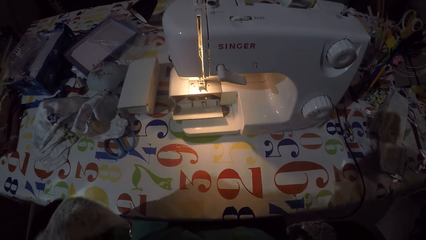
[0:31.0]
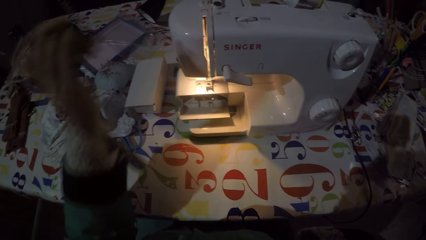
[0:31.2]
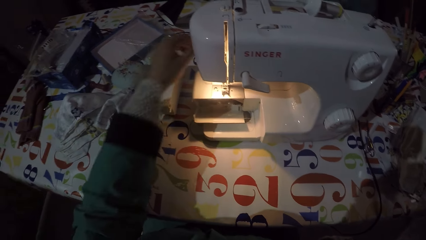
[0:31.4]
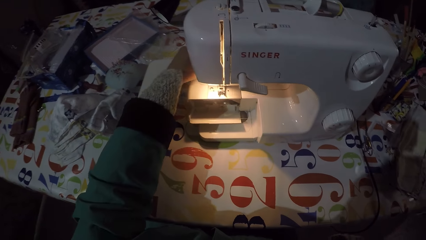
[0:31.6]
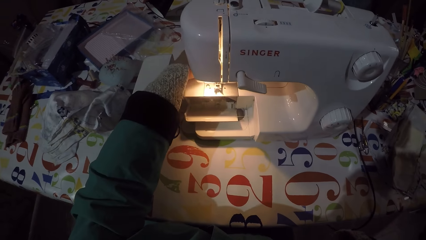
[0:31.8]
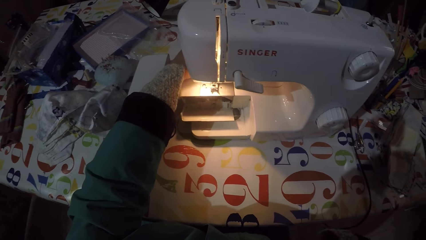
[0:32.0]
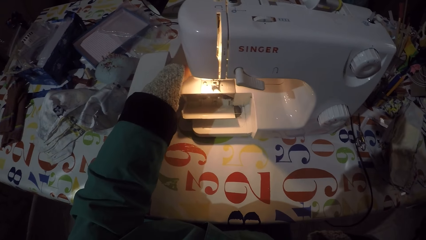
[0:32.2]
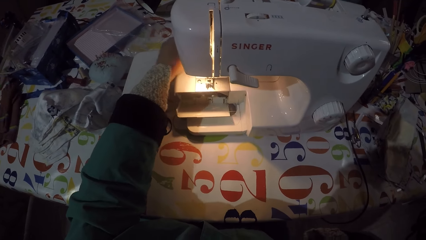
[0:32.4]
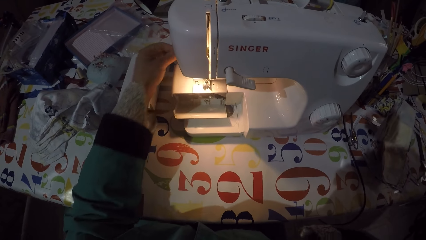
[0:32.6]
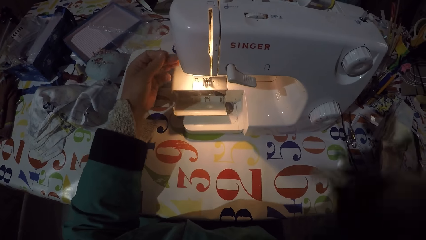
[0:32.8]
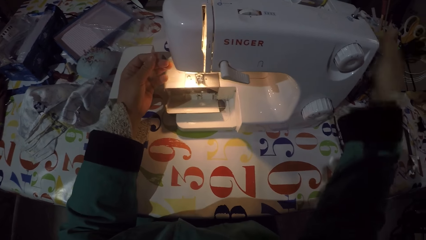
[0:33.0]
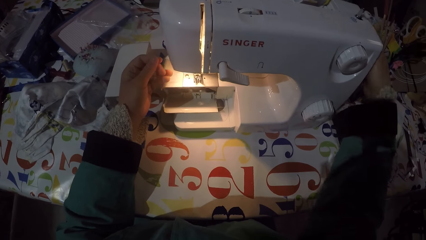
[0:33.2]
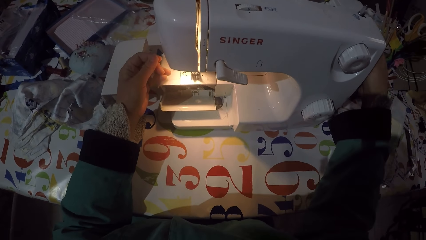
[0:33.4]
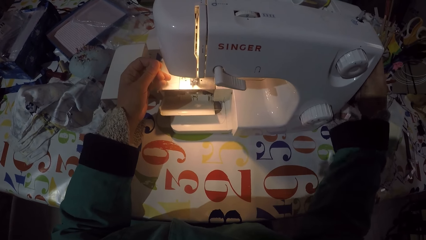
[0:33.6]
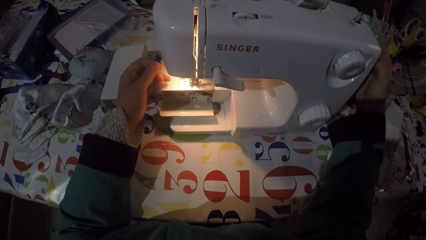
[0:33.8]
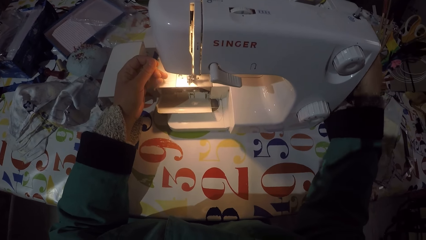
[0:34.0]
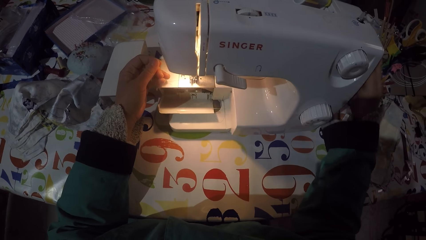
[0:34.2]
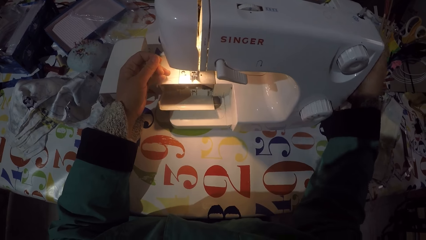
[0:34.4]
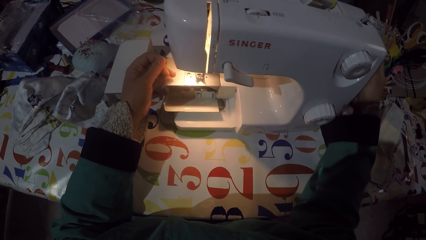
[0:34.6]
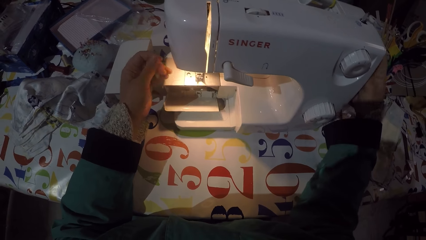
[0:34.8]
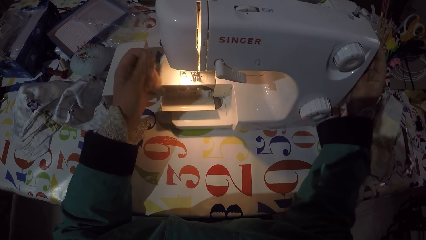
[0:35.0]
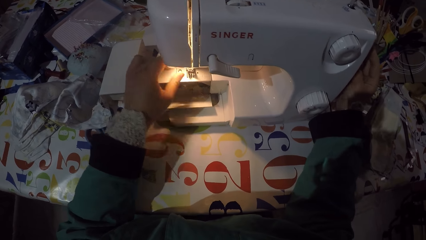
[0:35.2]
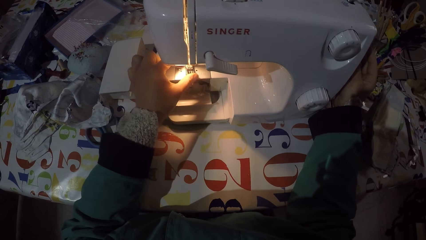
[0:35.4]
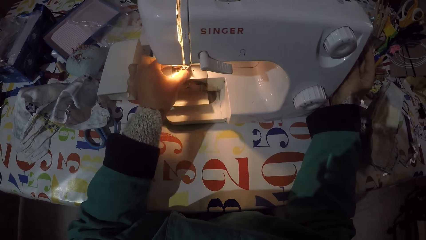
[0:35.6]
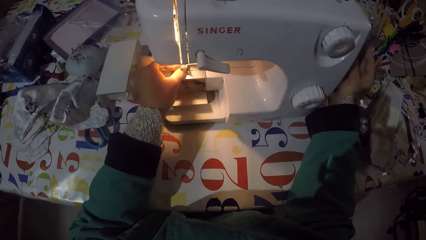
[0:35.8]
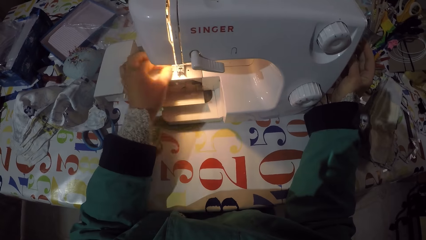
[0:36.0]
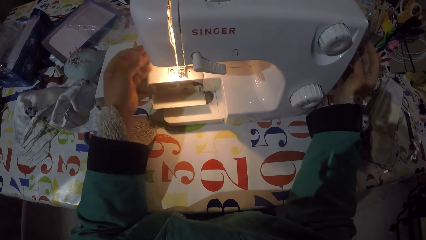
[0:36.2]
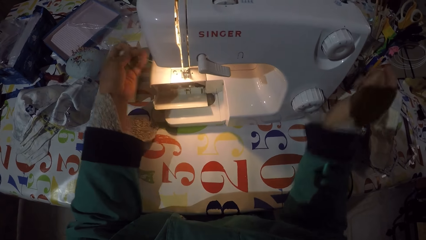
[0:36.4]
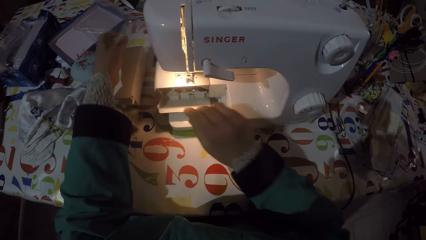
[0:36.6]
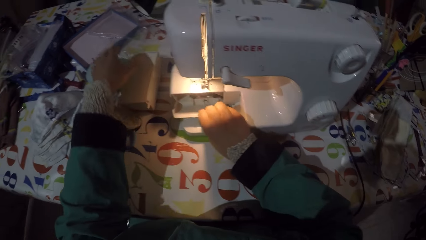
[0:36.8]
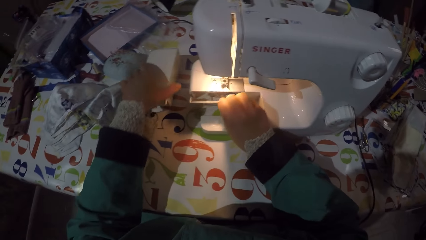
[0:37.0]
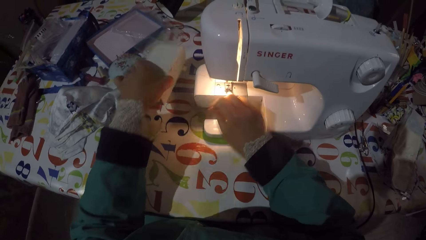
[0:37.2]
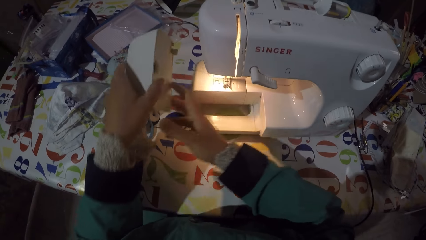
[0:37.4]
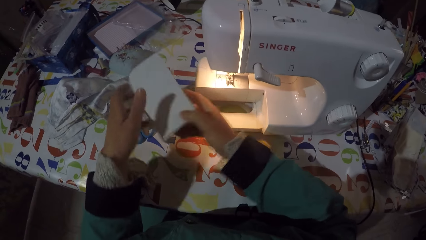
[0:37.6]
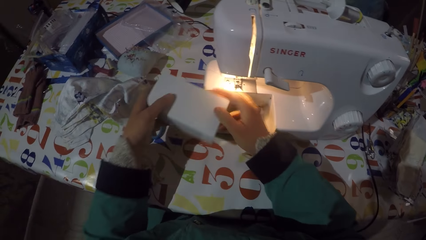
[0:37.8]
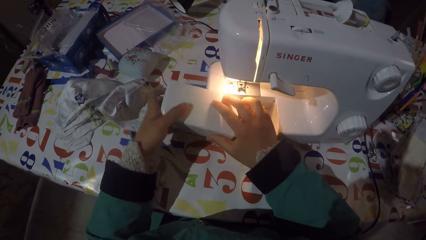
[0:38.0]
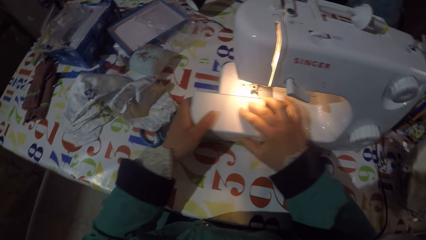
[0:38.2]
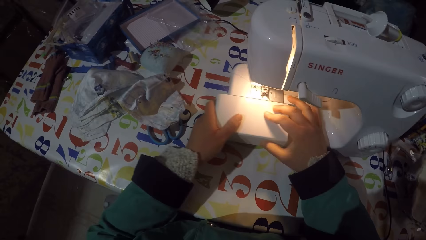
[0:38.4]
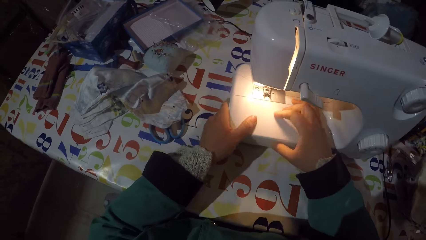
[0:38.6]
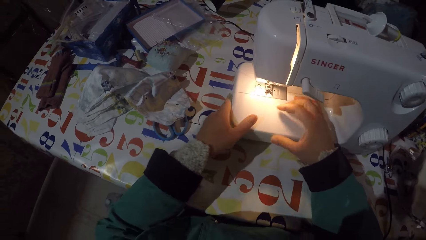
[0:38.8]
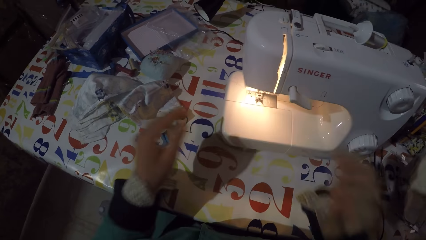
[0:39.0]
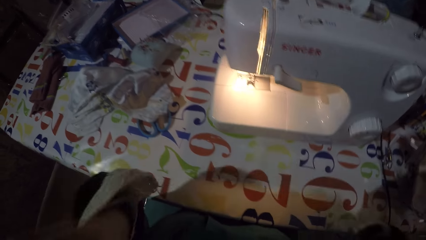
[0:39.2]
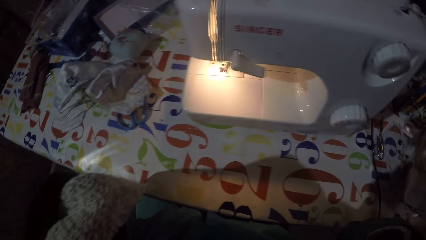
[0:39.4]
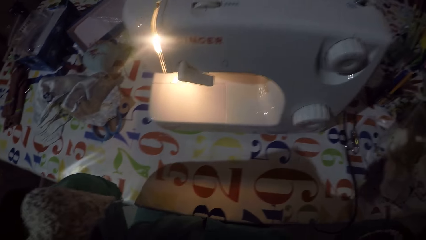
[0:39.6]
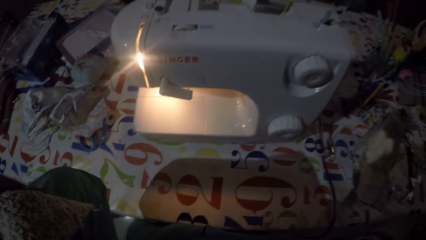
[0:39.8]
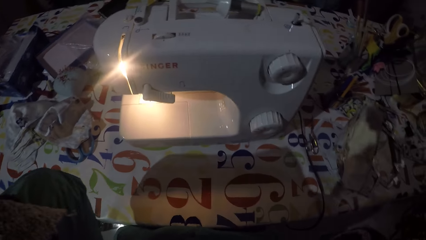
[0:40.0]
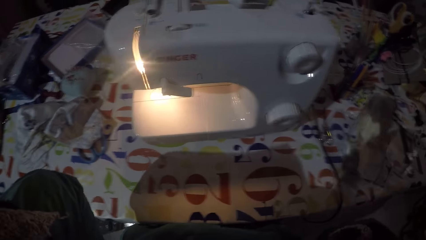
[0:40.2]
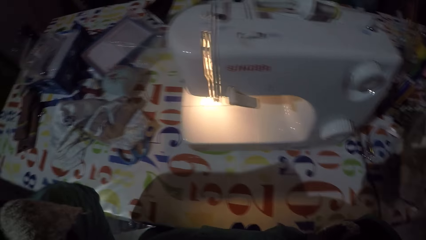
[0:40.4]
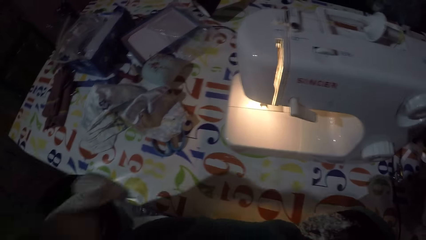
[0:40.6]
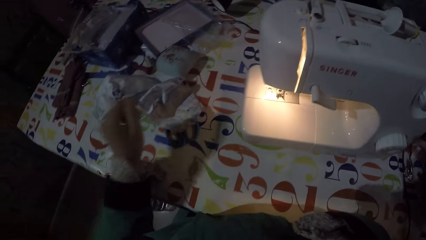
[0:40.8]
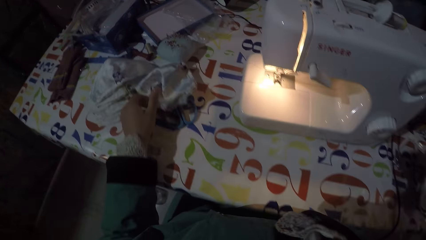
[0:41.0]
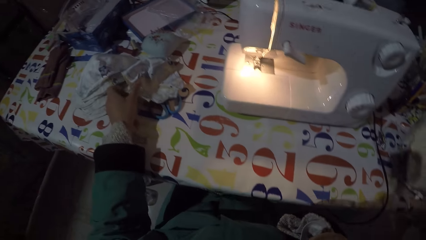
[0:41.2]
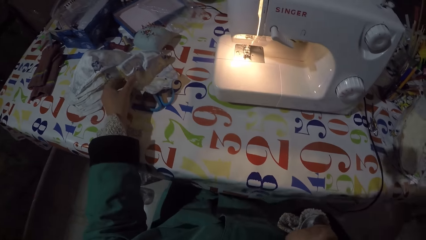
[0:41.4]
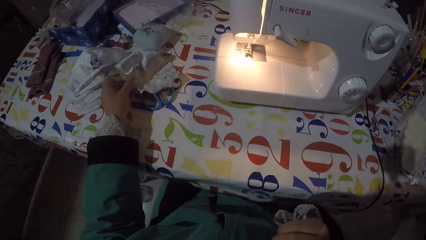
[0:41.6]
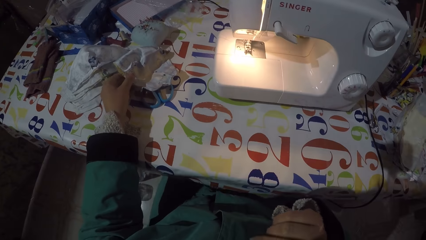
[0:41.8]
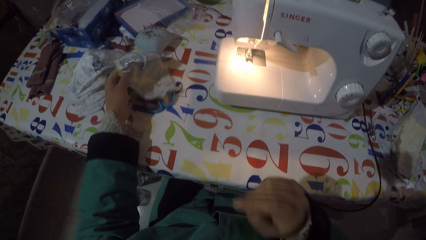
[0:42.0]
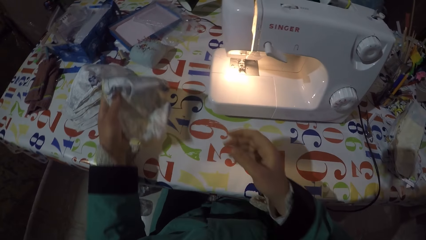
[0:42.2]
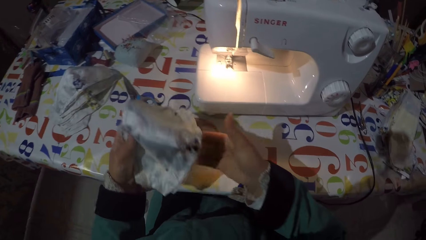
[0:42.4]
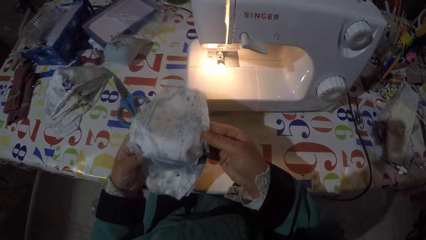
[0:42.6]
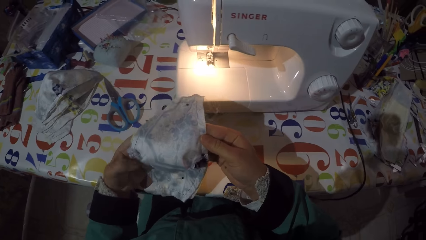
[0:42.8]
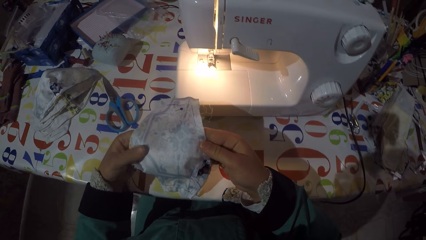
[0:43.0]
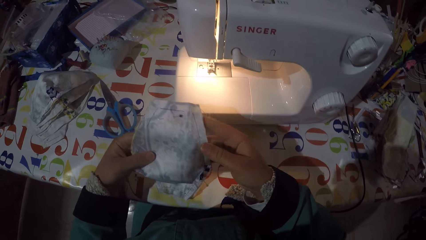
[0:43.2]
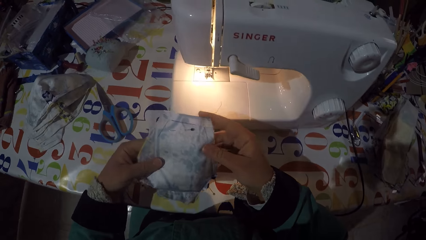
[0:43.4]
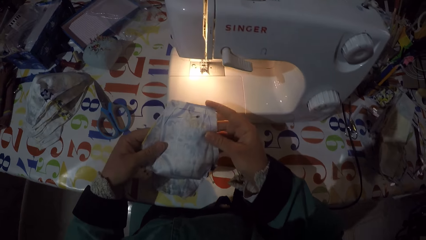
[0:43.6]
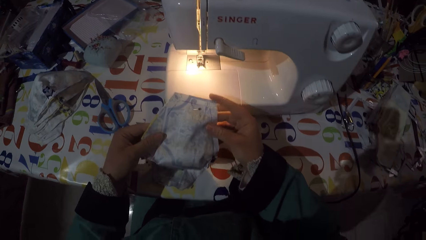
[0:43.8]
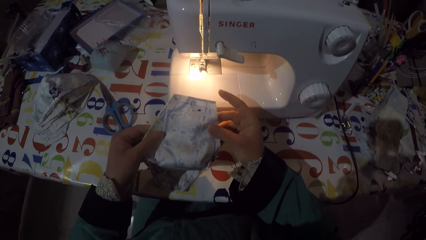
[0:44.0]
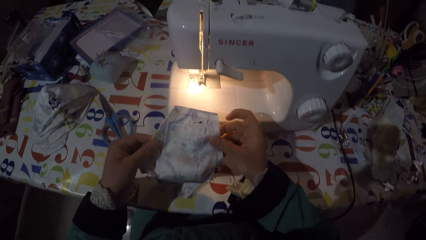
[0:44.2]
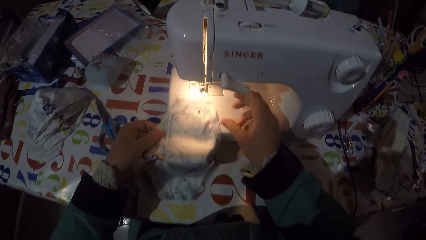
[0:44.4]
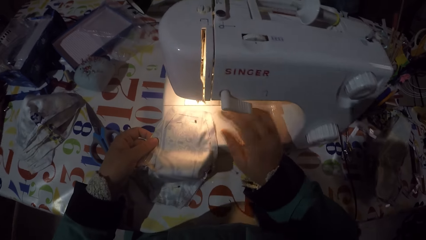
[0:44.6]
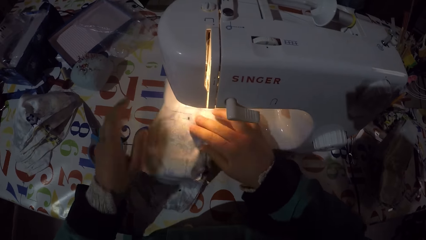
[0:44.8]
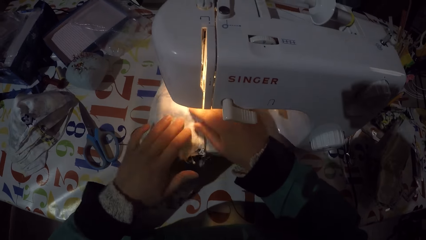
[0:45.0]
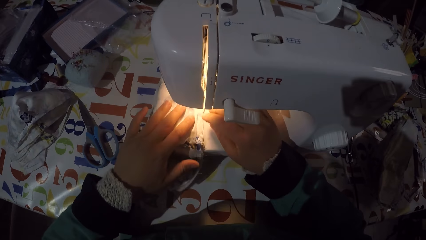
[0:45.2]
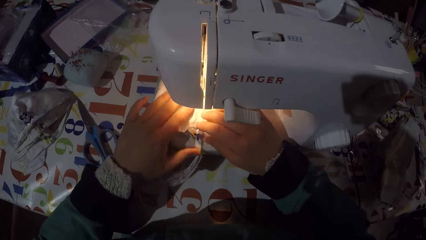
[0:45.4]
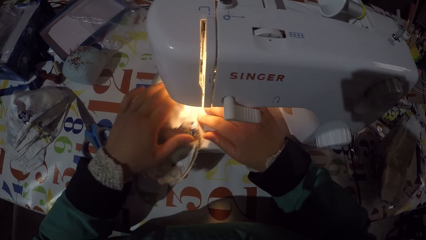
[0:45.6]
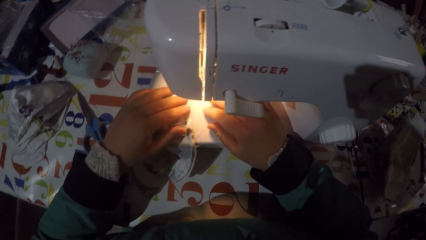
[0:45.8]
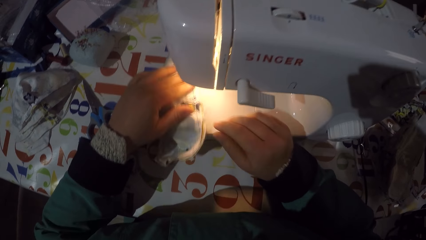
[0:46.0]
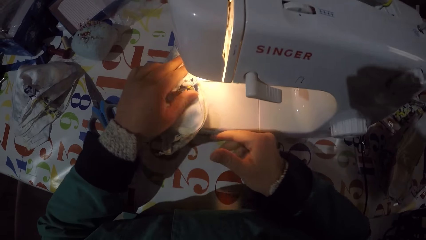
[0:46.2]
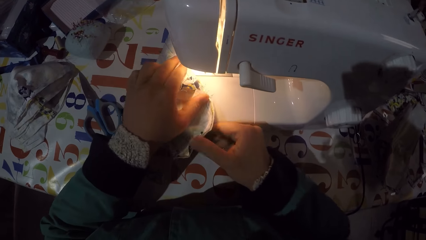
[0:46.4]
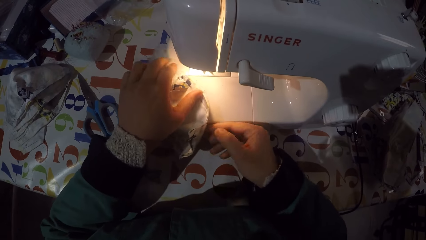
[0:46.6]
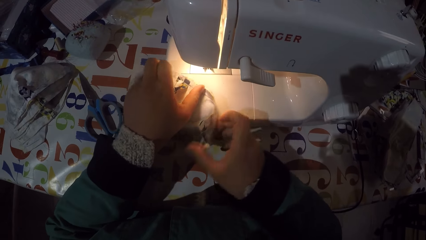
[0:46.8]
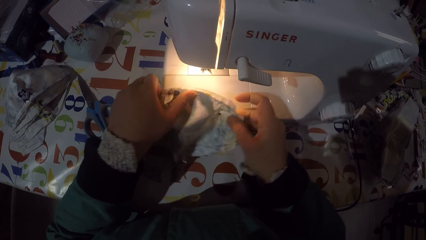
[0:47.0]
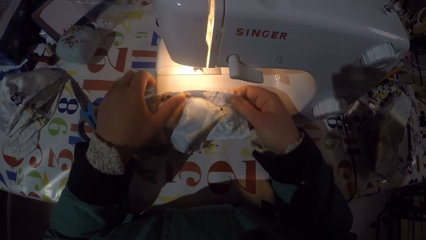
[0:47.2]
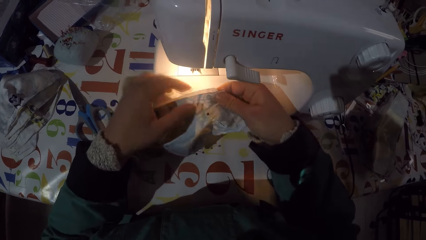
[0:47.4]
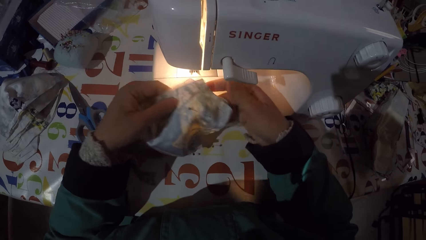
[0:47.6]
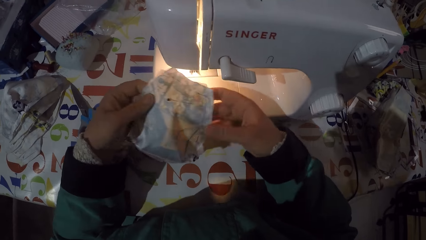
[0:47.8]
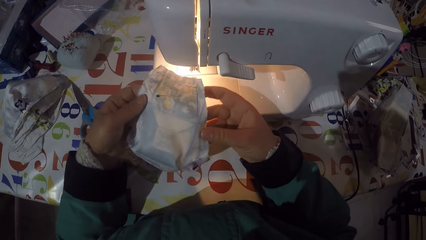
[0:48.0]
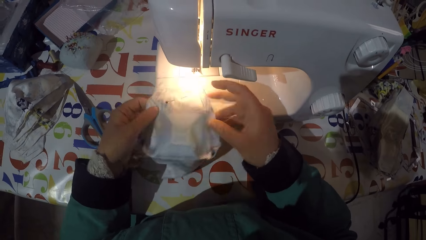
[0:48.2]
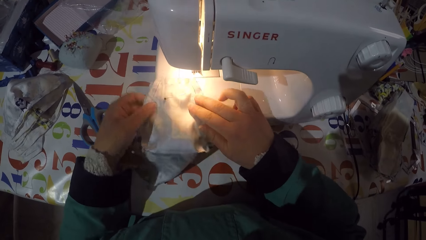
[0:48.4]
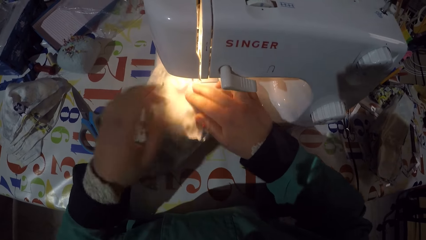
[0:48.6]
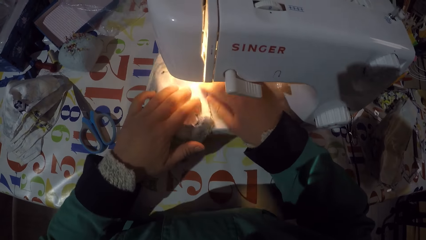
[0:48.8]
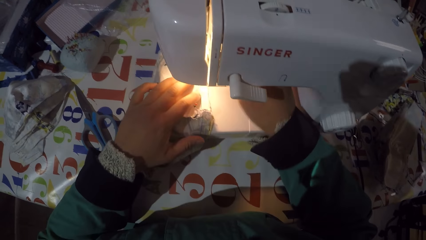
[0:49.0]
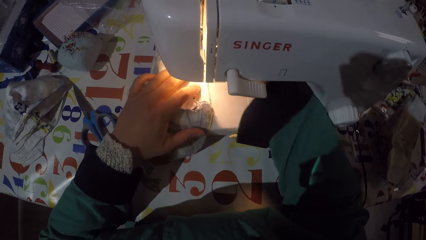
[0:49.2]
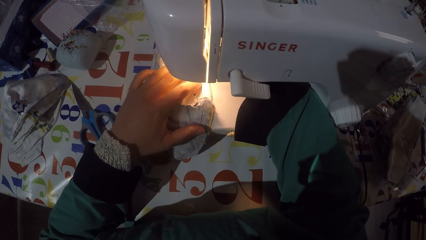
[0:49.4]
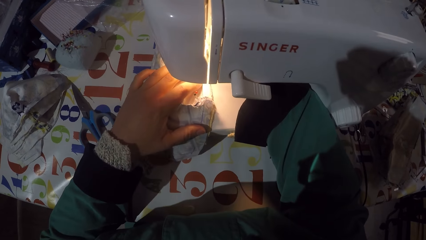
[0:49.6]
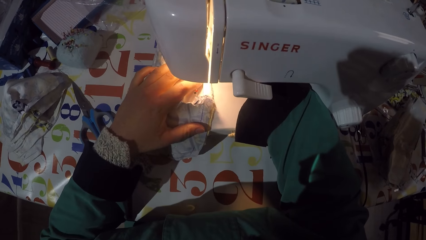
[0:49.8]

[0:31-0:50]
The camera wearer pulls the sewing thread with his left hand. He moves the sewing machine handwheel with his right hand. He pulls the sewing thread with his left hand. He closes the bobbin compartment with his right hand. He picks the bobbin cover from the table. He attaches the bobbin cover to the sewing machine. He adjusts the head camera. He raises his hands. He picks a piece of garment or face mask from the table. He holds the piece of garment with both hands. He puts the piece of garment on the sewing machine flat bed. He turns the piece of garment on the sewing machine flat bed. He moves the face mask. He puts the face mask on the machine. He moves the pressure foot lever with his right hand.
